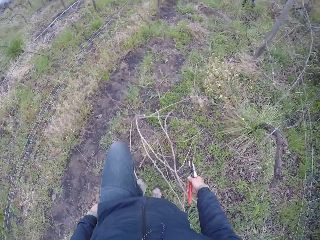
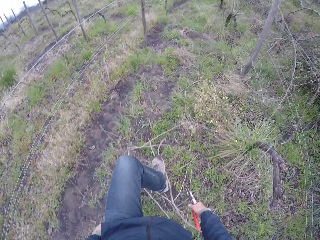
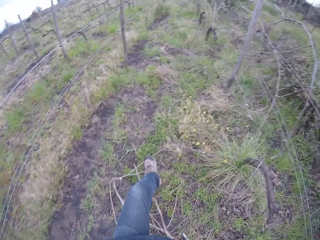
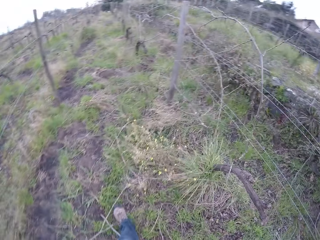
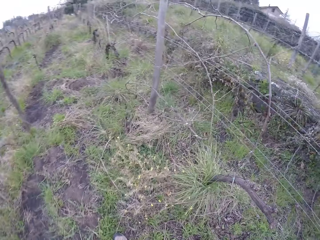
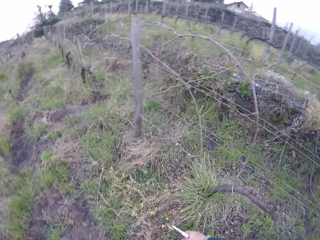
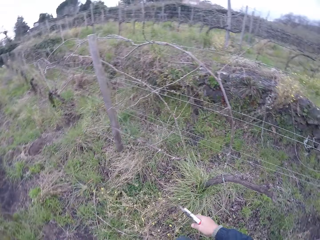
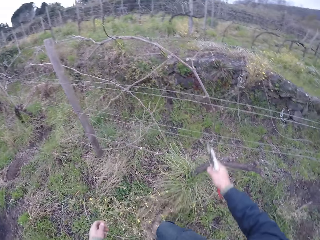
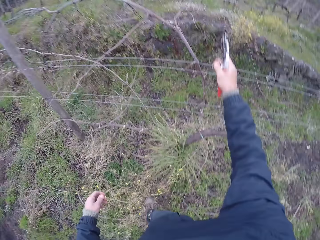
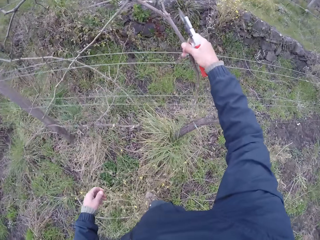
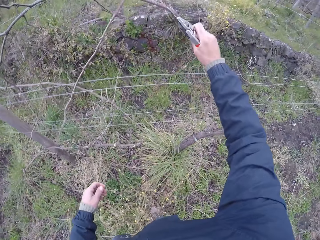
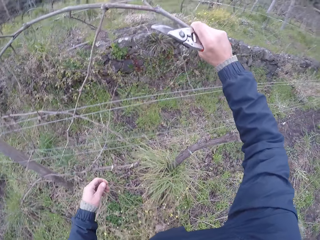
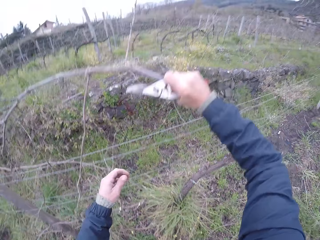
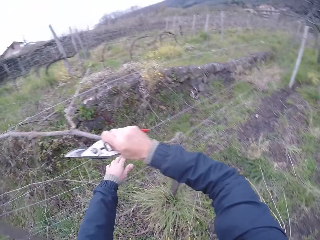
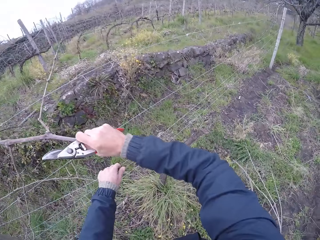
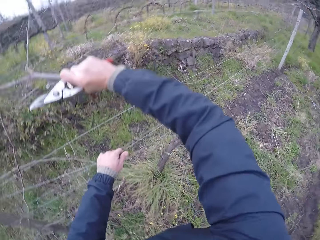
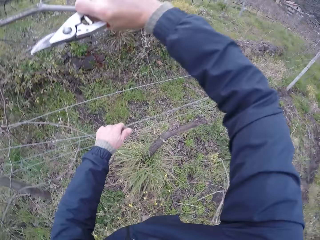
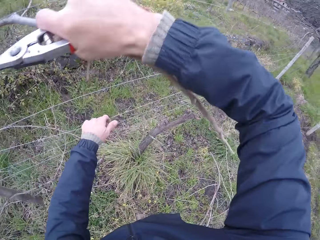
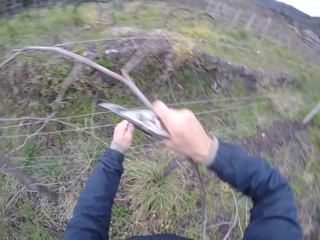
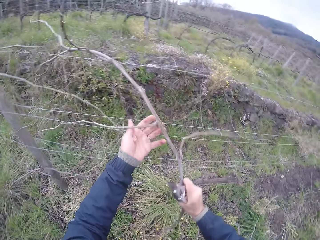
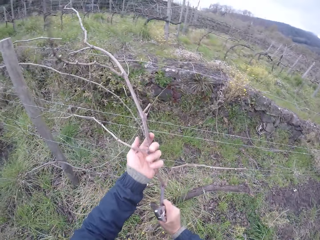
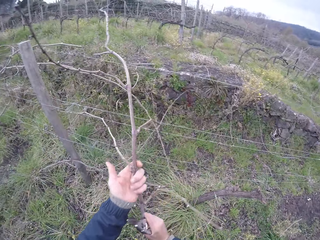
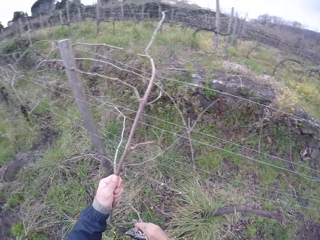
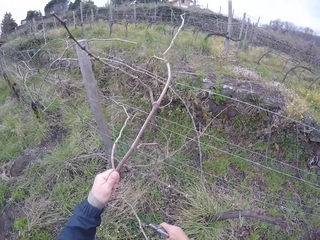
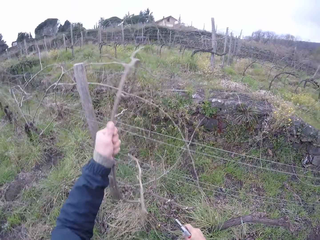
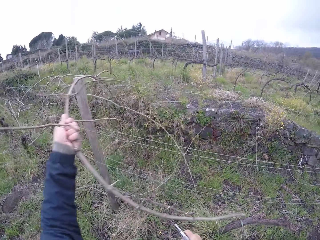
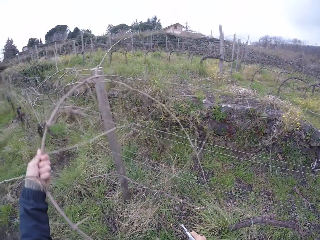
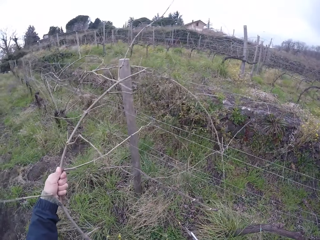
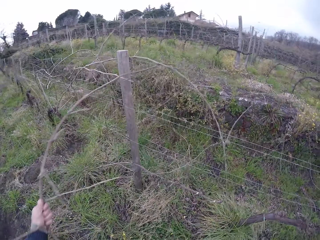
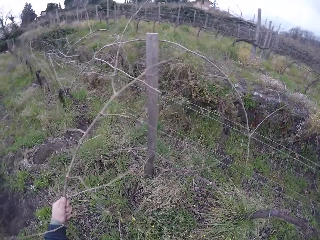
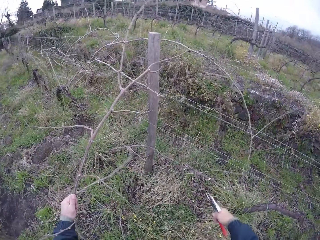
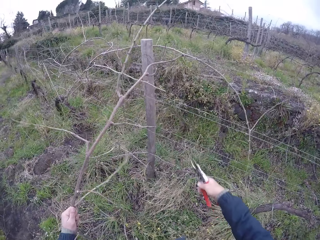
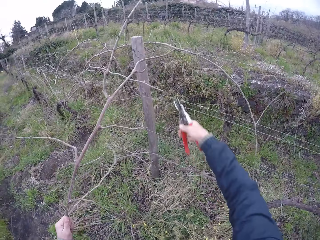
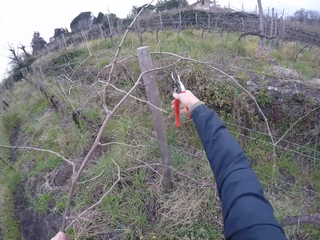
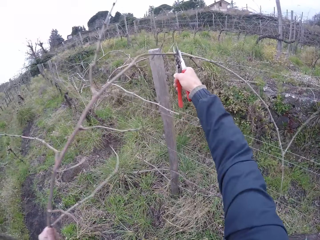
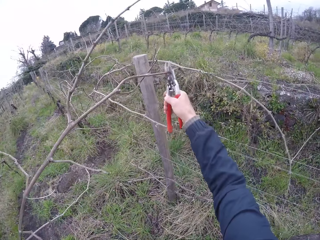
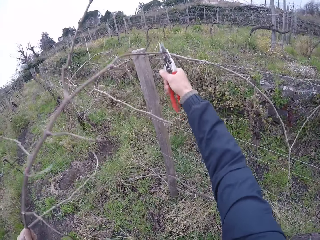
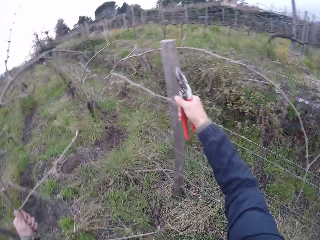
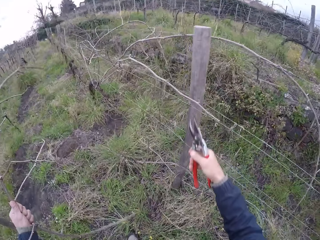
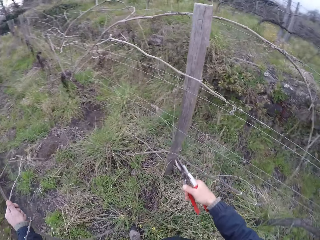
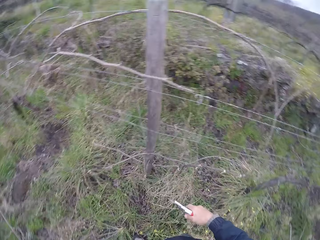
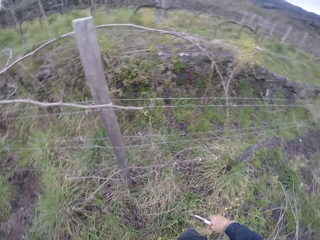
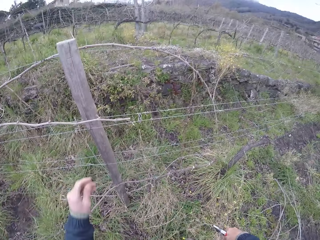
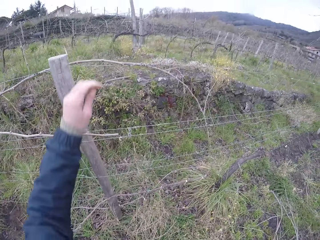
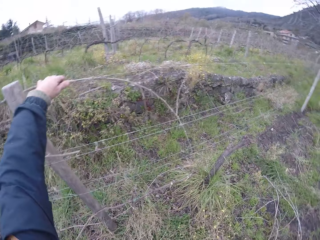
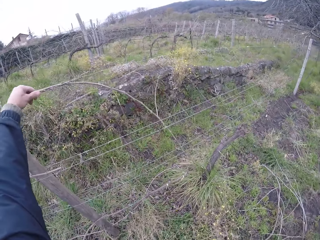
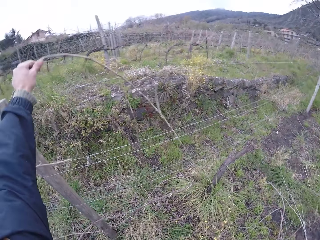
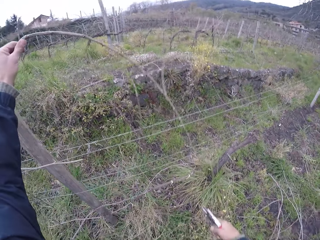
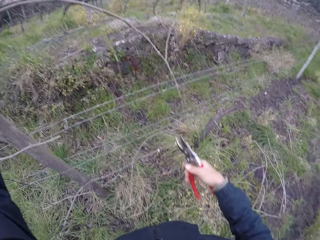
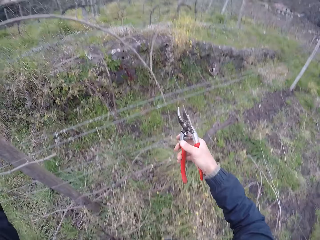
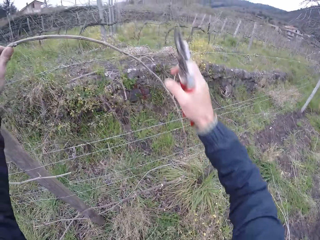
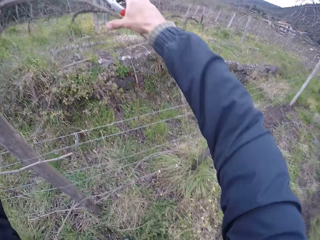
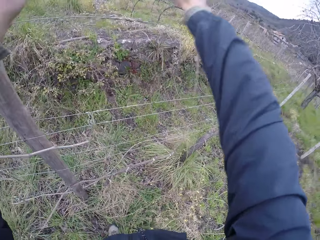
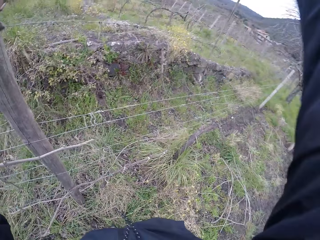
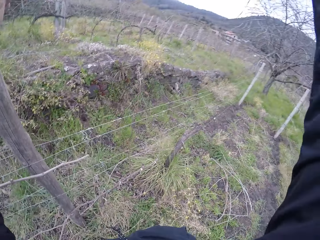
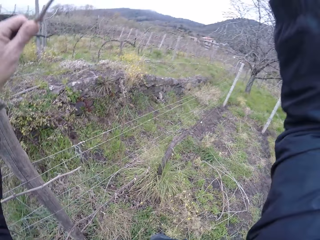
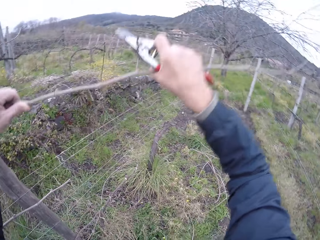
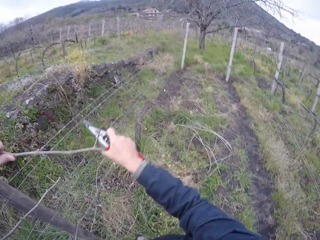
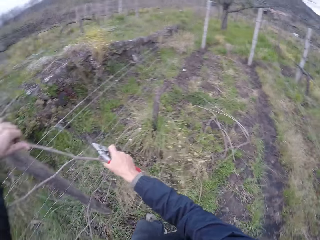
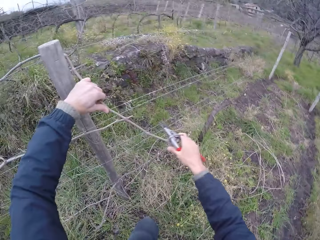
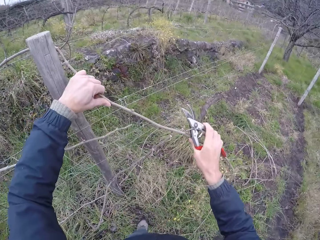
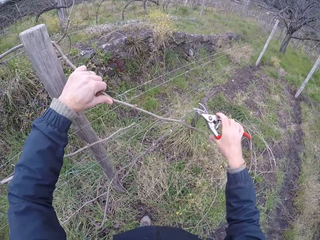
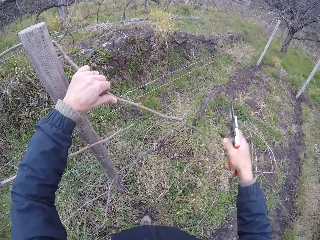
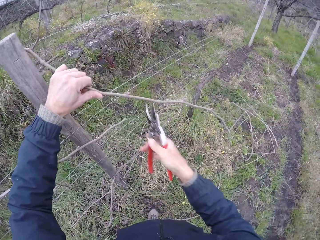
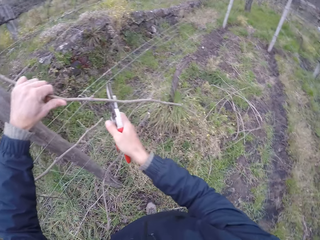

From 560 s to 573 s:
The camera wearer walks around the farm. He pulls a stick out of the wire with his right hand. He holds the fence. He pulls the wire with his right hand. He passes the stick from his right hand to his left hand. He pulls the stick out of the wire with his left hand. He cuts the stick with the secateurs in his right hand. He throws the stick to the floor with his left hand. He pulls a stick out of the wire with his left hand. He pulls the stick out of the wire with both hands.

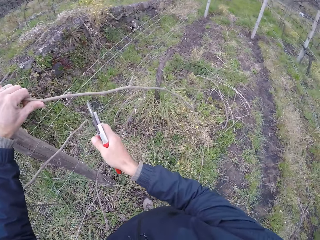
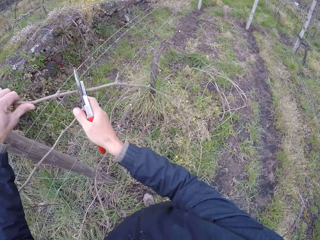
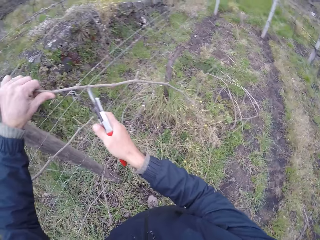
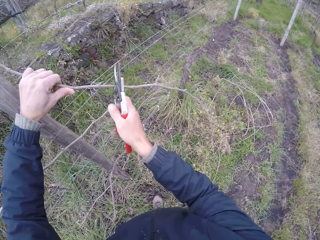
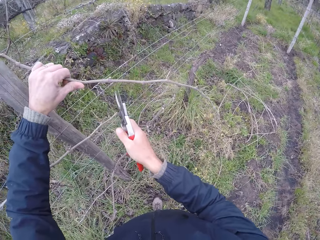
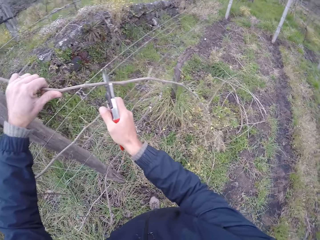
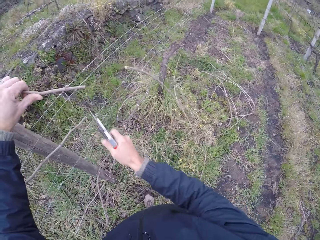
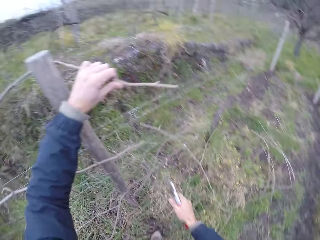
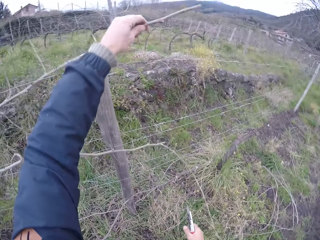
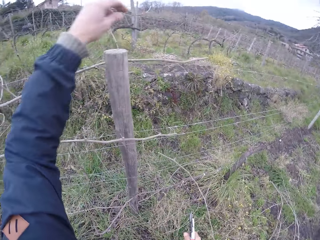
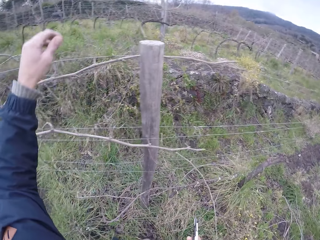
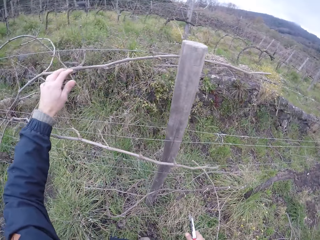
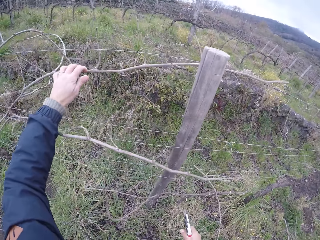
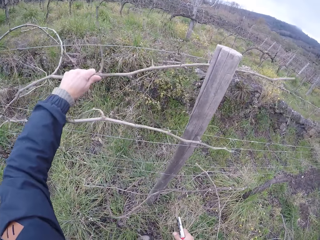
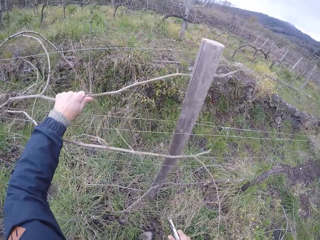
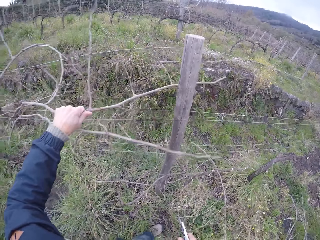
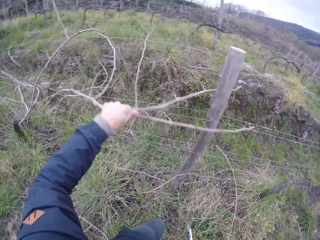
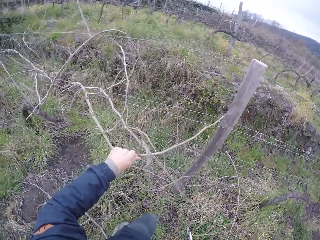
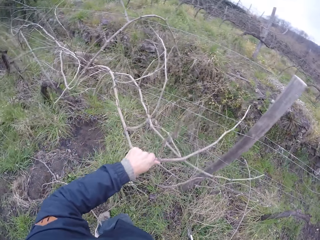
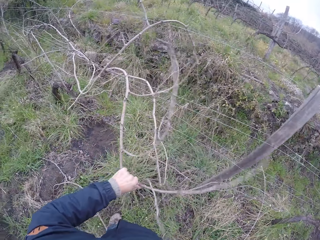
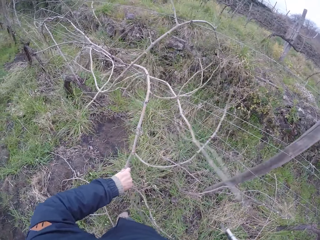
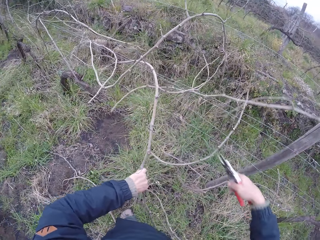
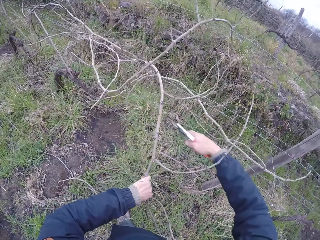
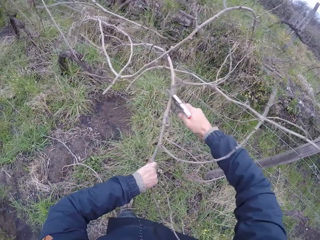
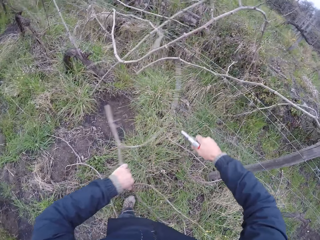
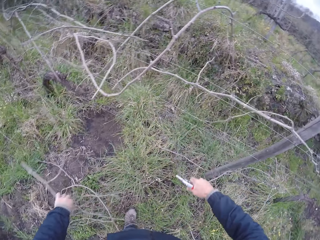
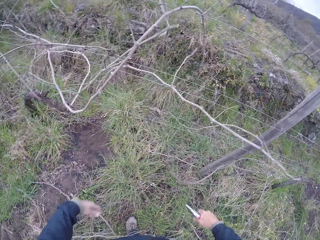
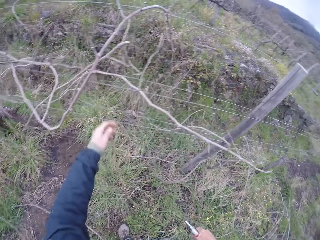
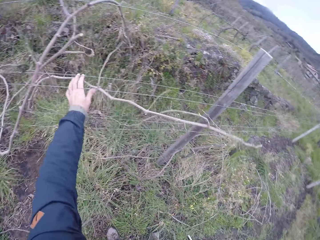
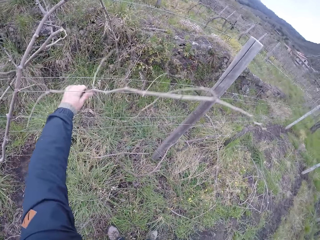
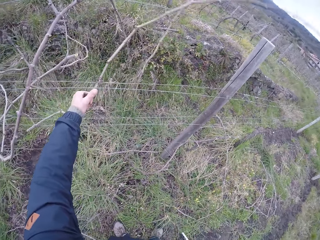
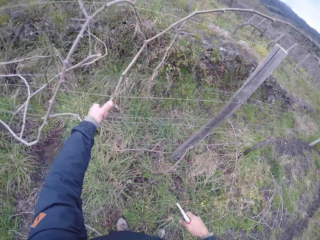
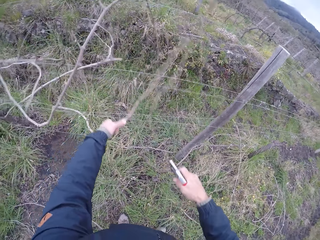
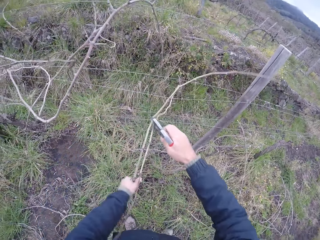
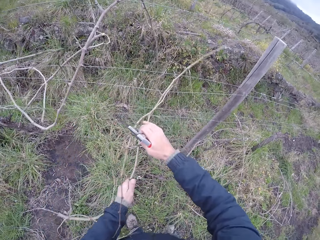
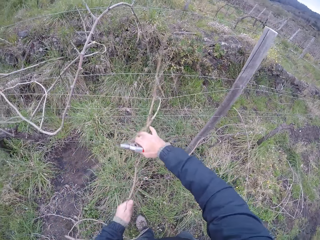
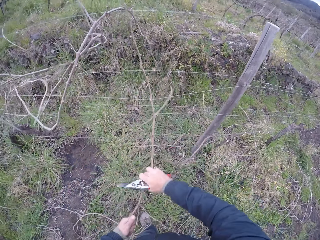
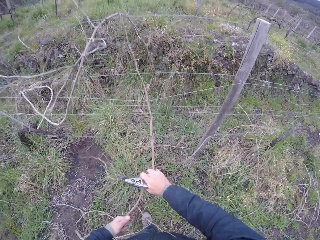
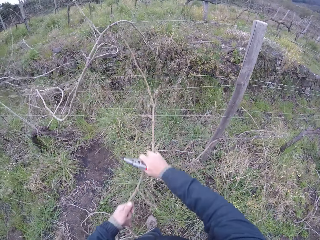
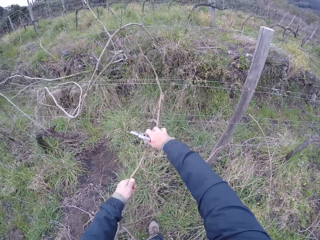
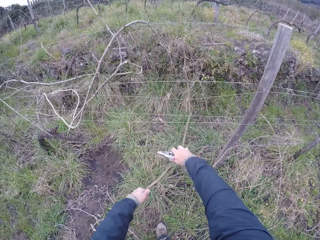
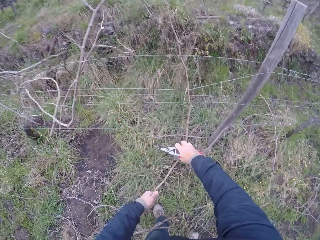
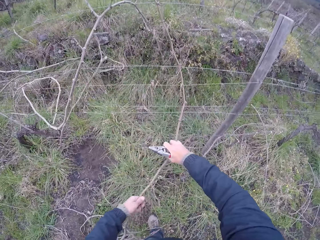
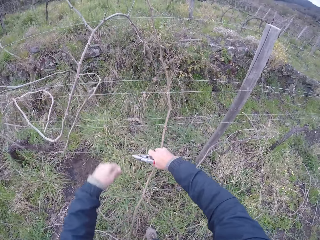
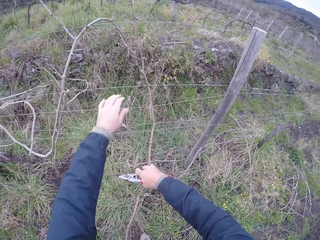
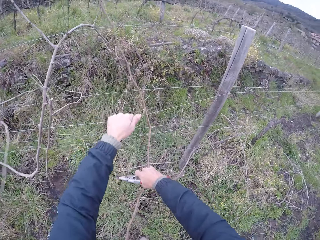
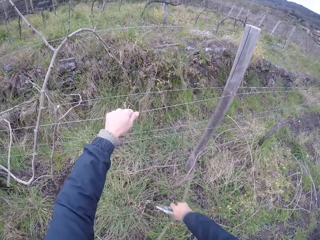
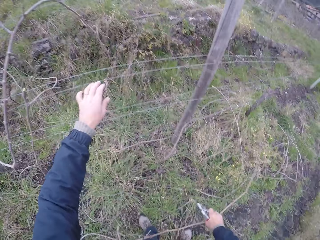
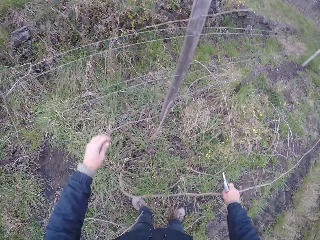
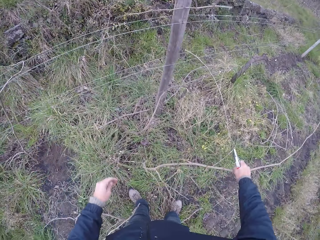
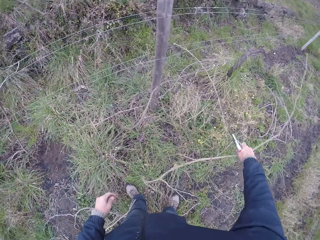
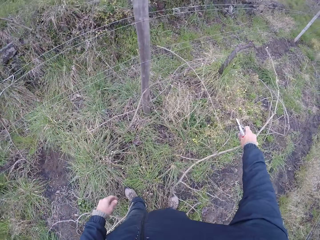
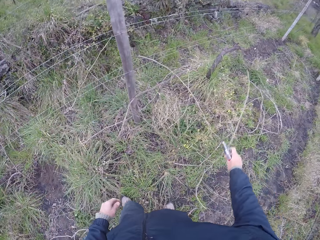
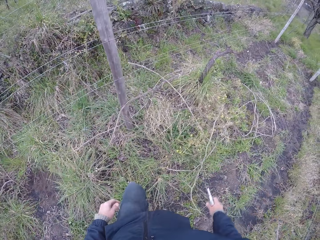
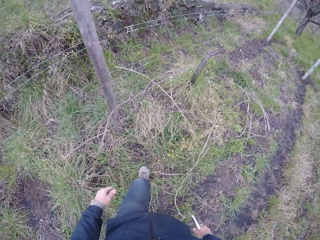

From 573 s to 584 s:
The camera wearer cuts the stick with the secateurs in his right hand. He pulls the stick out of the wire with his left hand. He cuts the stick with the secateurs in his right hand. He throws the stick to the floor with his left hand. He pulls a stick out of the wire with his left hand. He pulls the stick out of the wire with both hands. He pulls the wire with his left hand. He throws the stick to the floor with his right hand.
